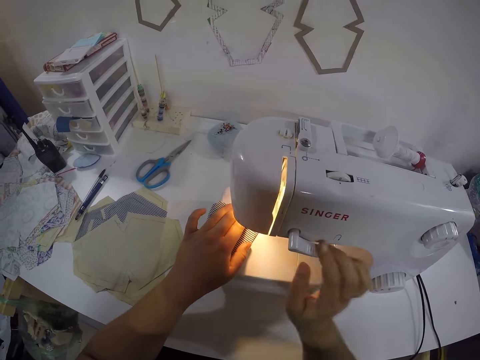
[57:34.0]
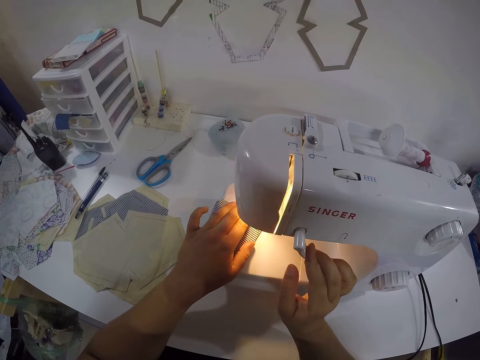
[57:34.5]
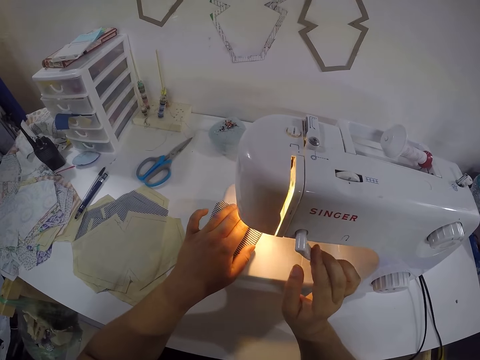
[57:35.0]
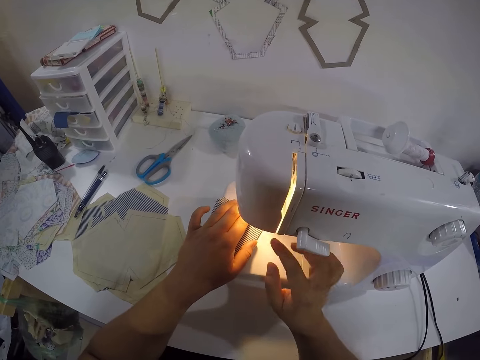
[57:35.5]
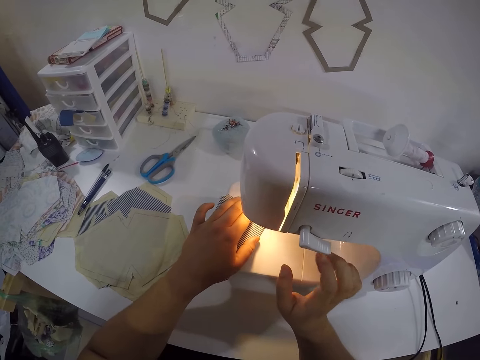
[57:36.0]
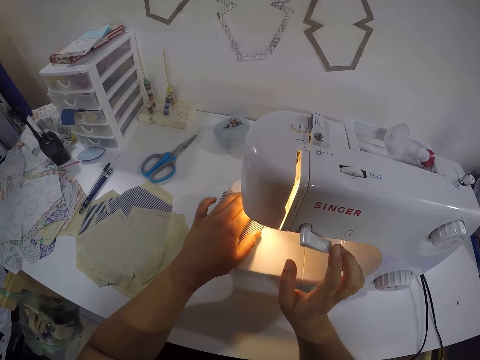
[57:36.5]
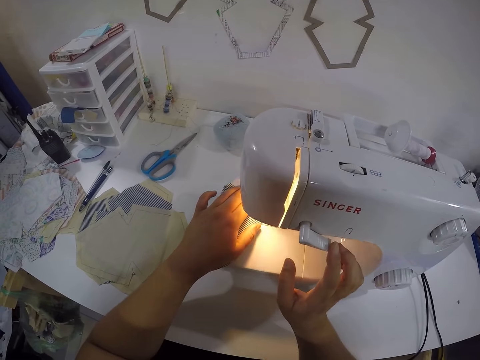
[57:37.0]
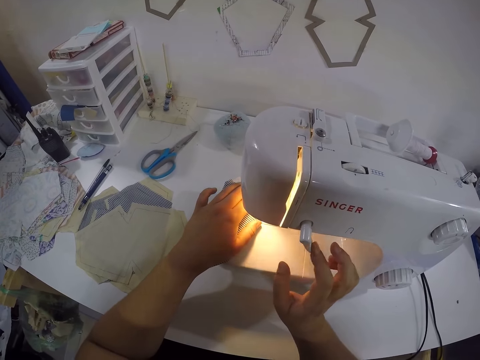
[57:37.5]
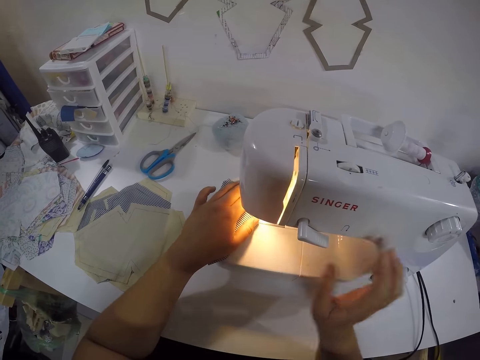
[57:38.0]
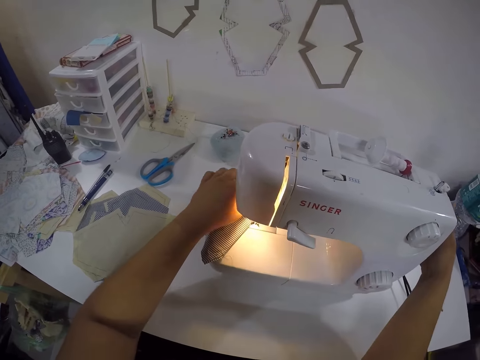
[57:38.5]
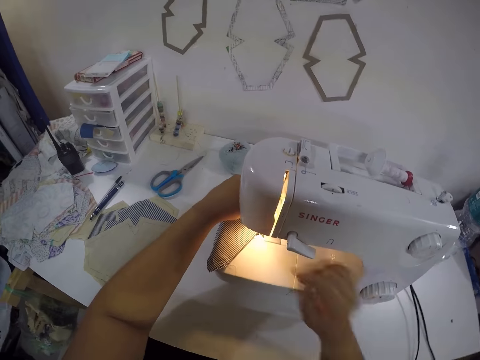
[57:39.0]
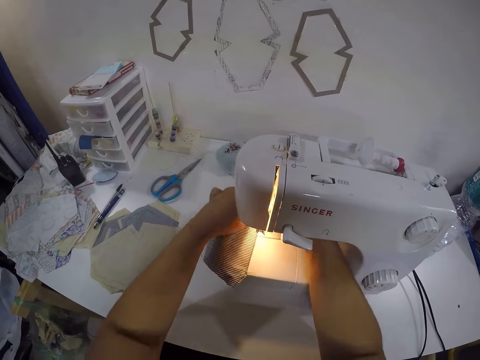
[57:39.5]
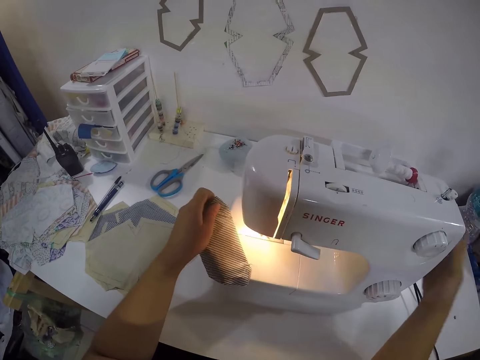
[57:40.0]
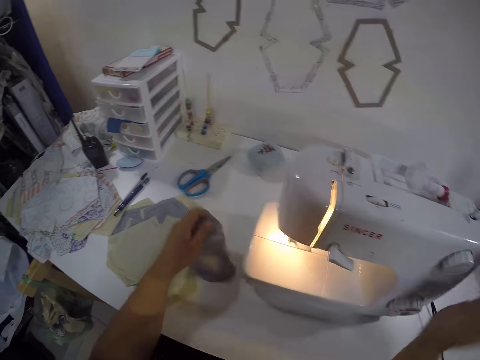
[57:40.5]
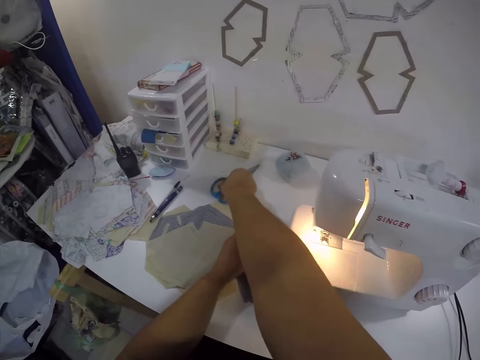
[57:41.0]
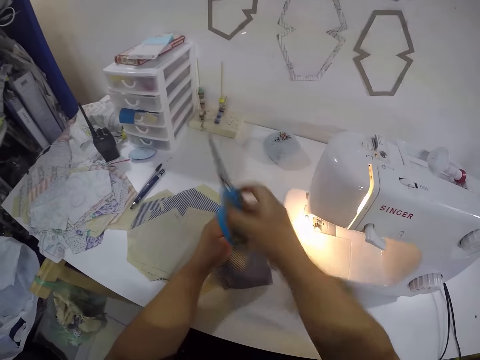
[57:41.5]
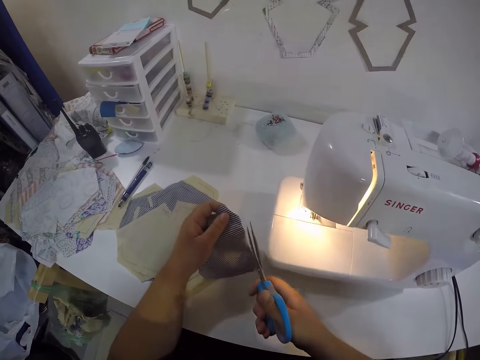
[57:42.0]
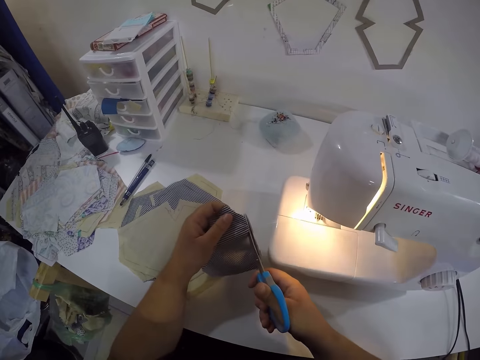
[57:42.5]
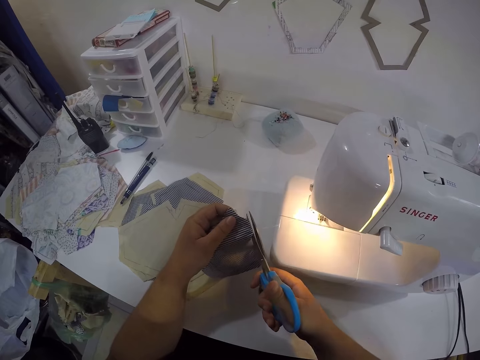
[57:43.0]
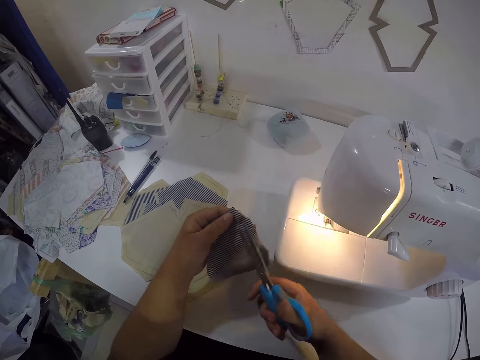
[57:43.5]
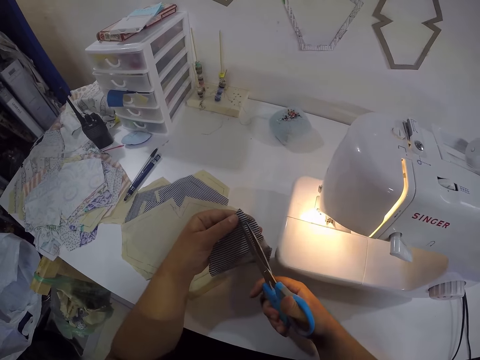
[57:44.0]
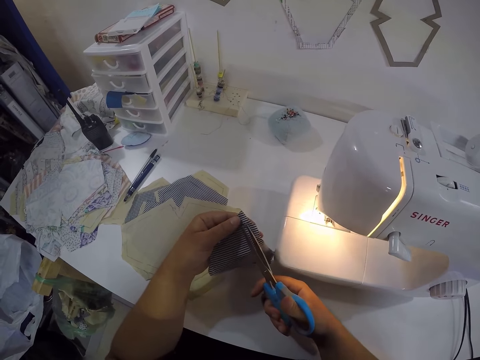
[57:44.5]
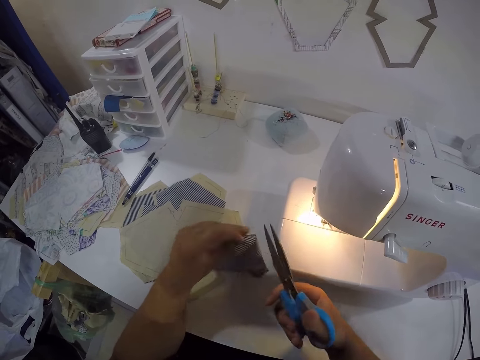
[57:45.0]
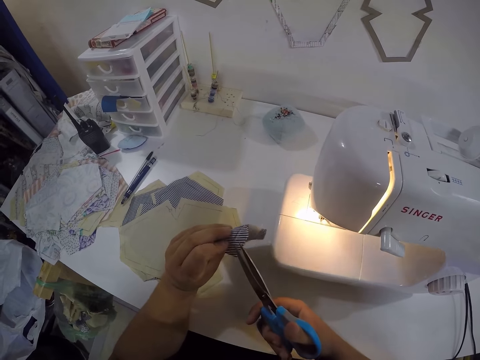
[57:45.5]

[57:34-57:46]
The camera wearer sews the cloth with the sewing machine. She stops the sewing machine with her right hand. She moves the cloth. She takes scissors from the table with her right hand. She cuts the thread on the cloth with the scissors in her right hand.

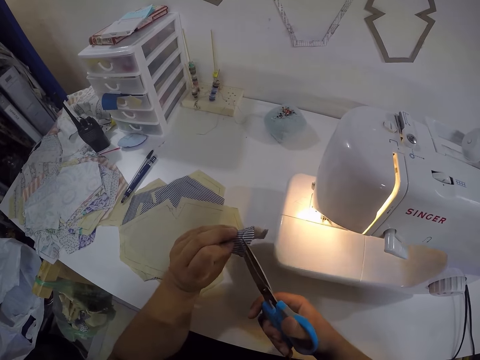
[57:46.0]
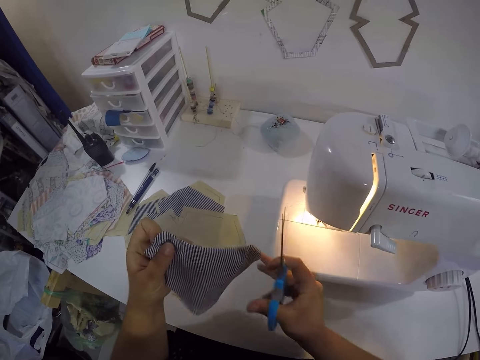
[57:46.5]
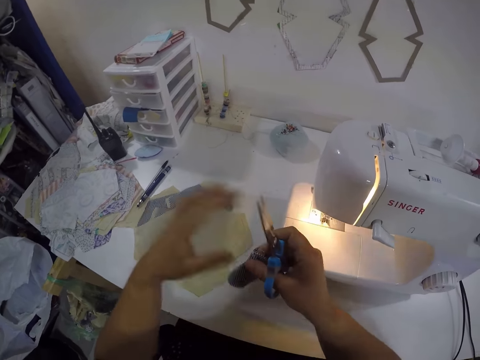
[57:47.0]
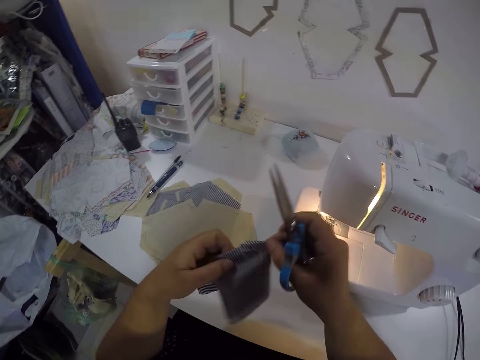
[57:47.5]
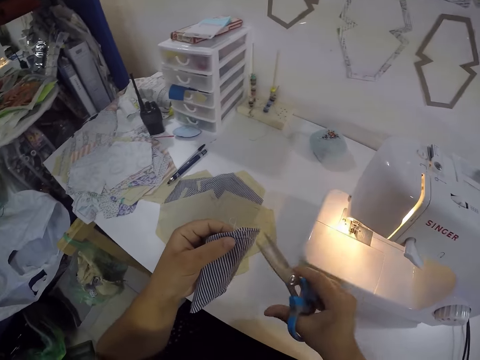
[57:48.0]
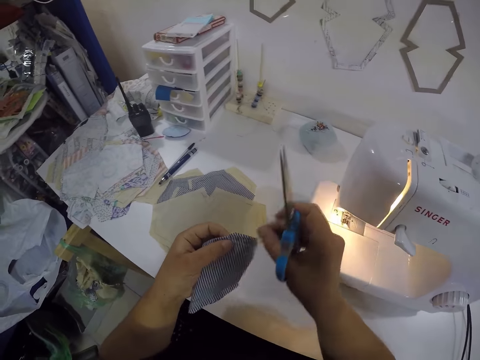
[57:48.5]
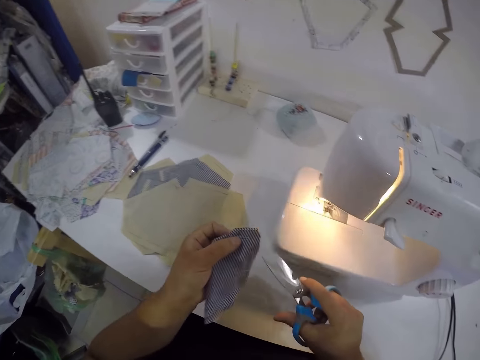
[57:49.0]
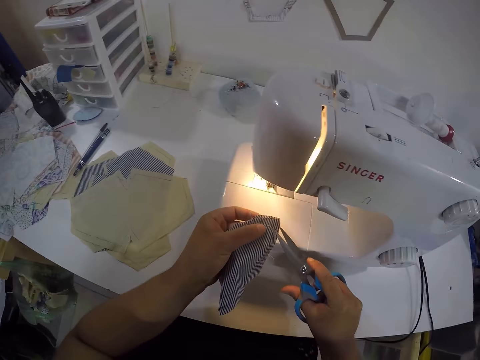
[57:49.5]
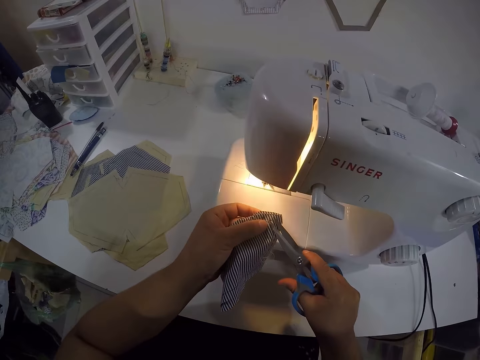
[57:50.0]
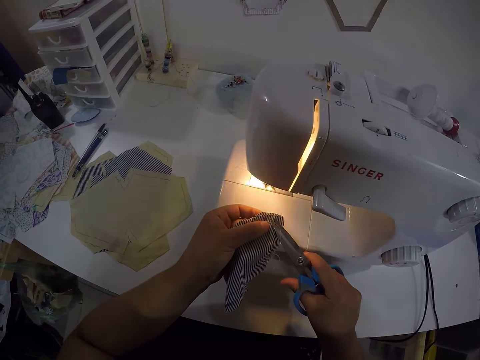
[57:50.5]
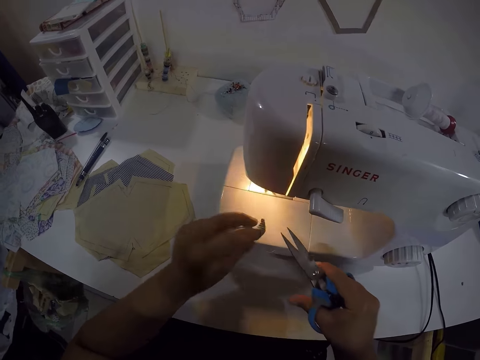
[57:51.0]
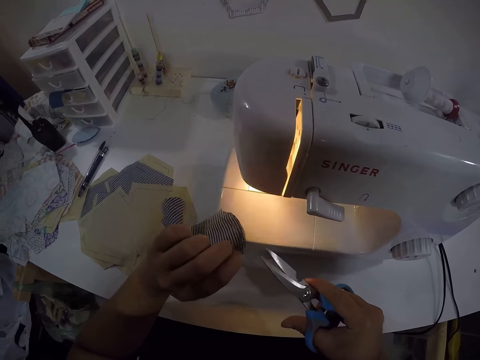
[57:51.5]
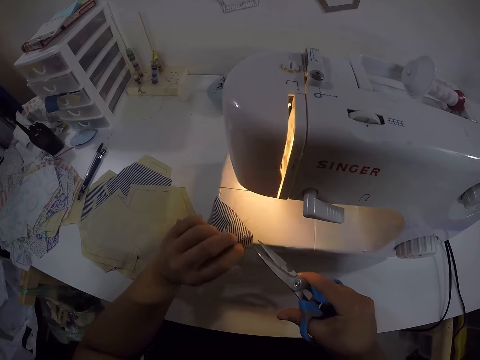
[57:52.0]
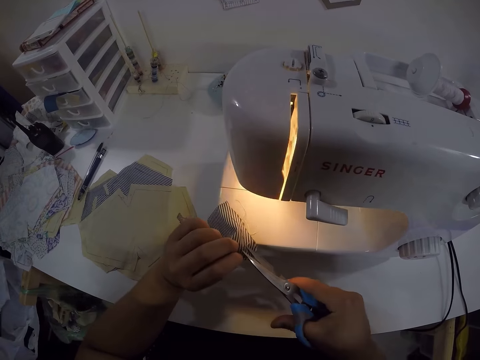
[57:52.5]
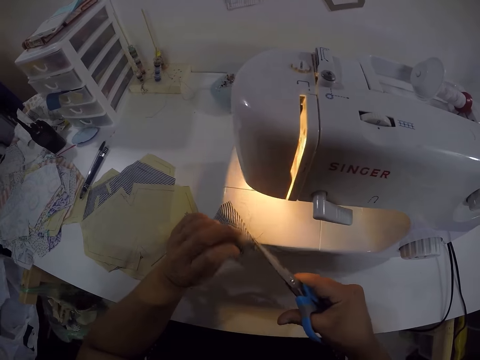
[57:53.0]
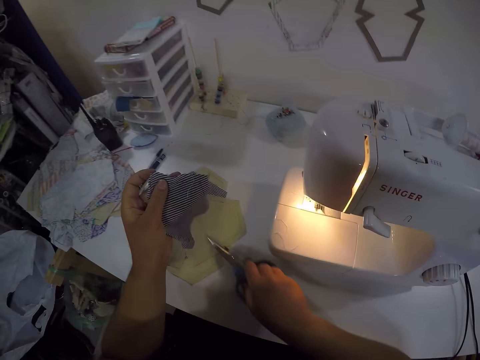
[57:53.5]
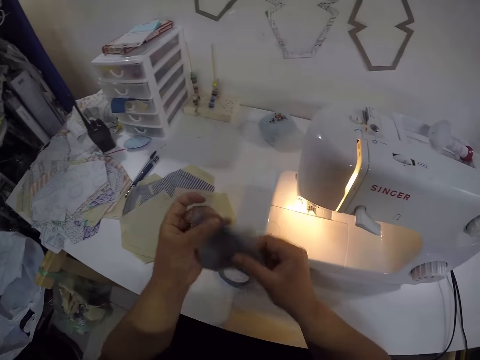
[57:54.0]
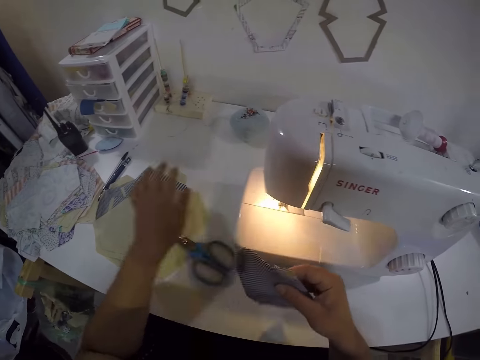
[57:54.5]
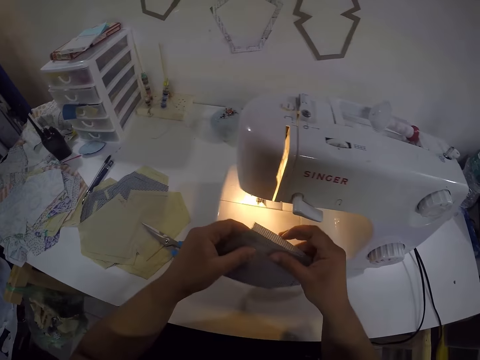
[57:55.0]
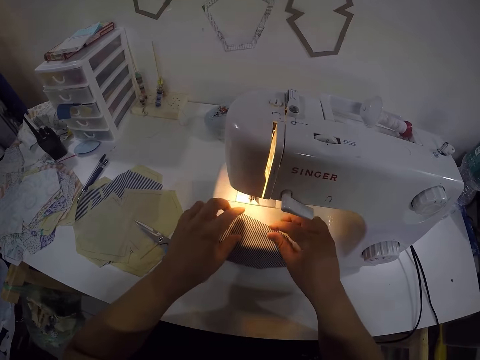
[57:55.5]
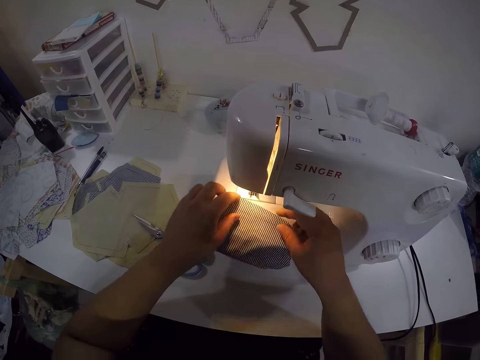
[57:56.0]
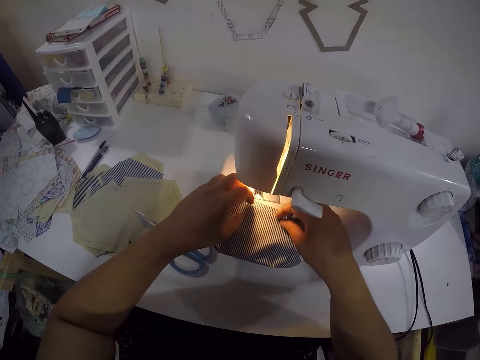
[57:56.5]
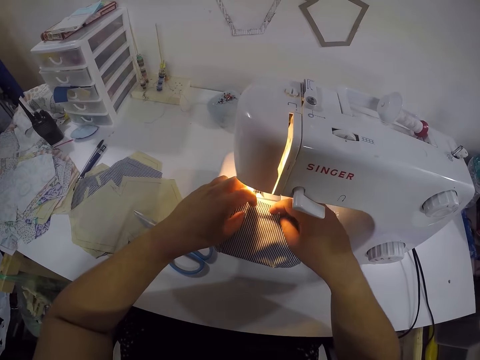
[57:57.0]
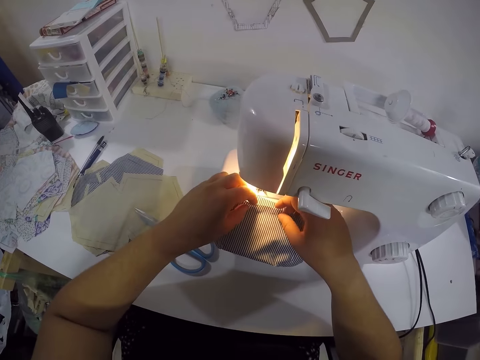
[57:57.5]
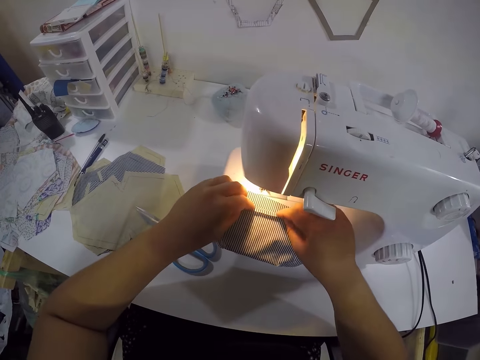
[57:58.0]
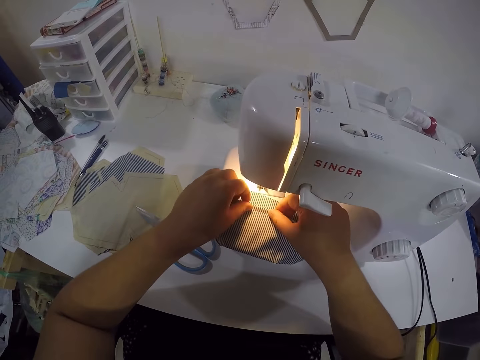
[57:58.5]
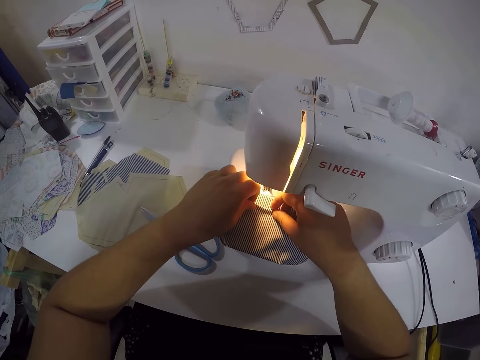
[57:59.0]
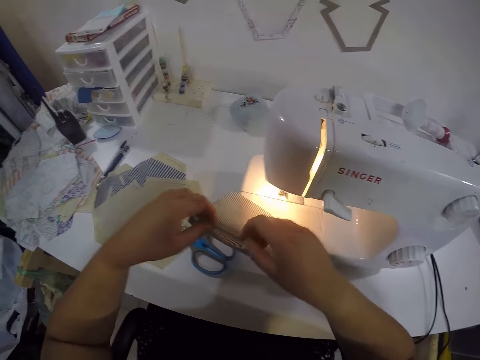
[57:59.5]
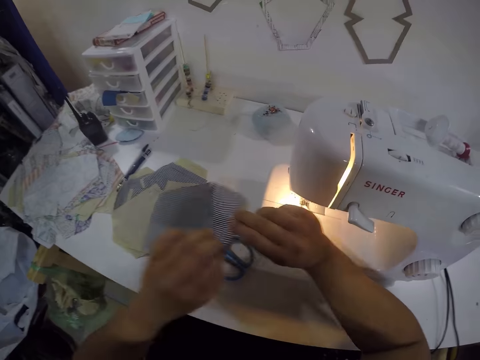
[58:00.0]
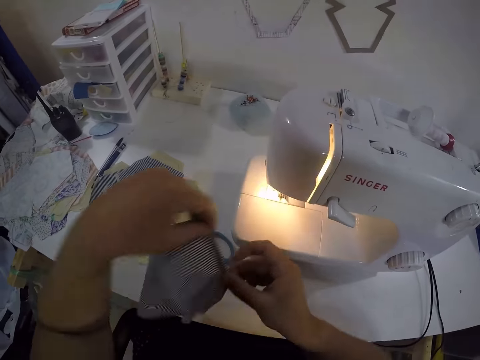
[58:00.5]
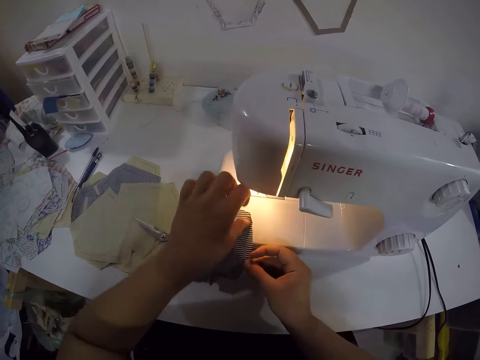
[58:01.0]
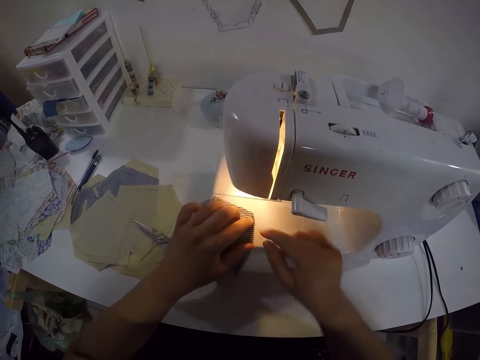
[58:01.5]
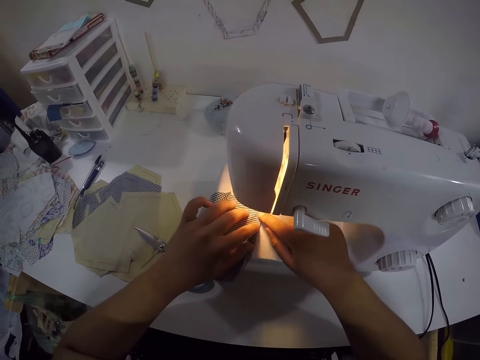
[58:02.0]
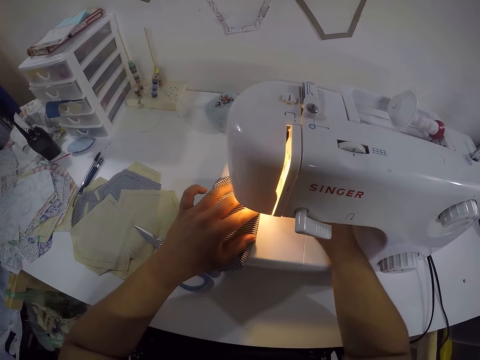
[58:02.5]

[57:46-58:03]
The camera wearer moves the piece of cloth. She removes the thread or strings on the cloth with her right hand. She cuts the thread on the cloth with scissors in her right hand. She moves the piece of cloth and cuts strings from the piece of cloth. She drops the scissors on the table with her right hand. She moves the piece of cloth. She holds the cloth with both hands. She moves the piece of cloth. She cleans the sewing machine with her left hand. She holds the cloth with both hands. She lays the cloth on the sewing machine with both hands. She folds the cloth on the sewing machine with both hands. She moves the piece of cloth on the sewing machine. She folds the piece of cloth. She lays the cloth on the sewing machine with both hands.
